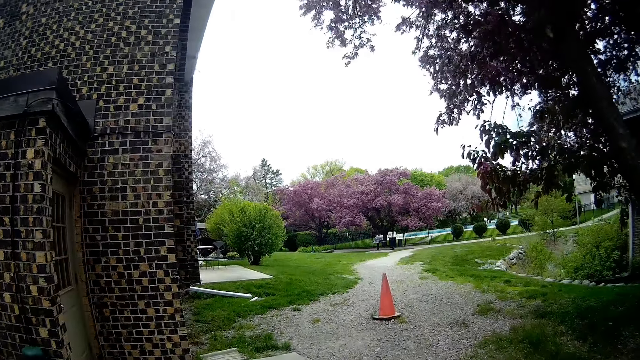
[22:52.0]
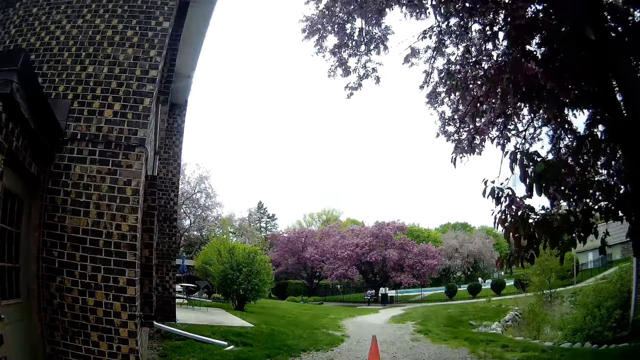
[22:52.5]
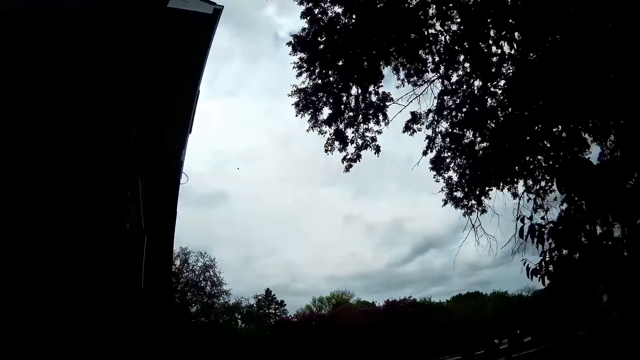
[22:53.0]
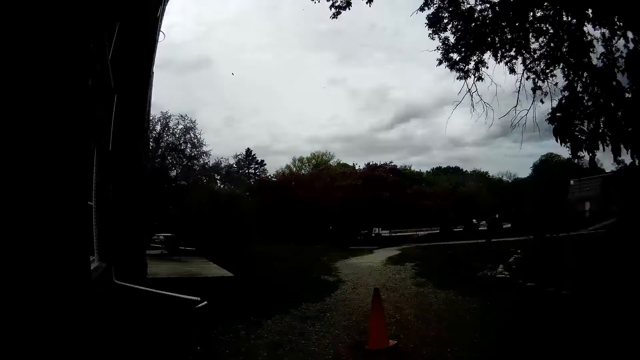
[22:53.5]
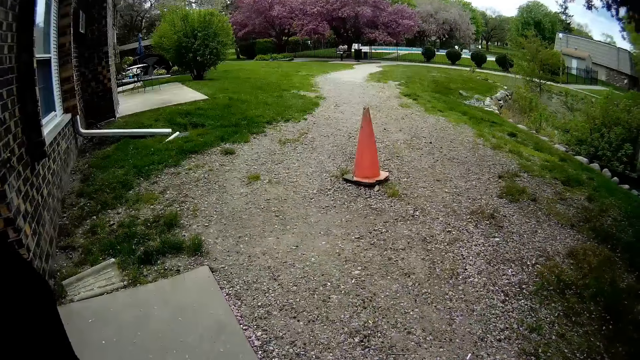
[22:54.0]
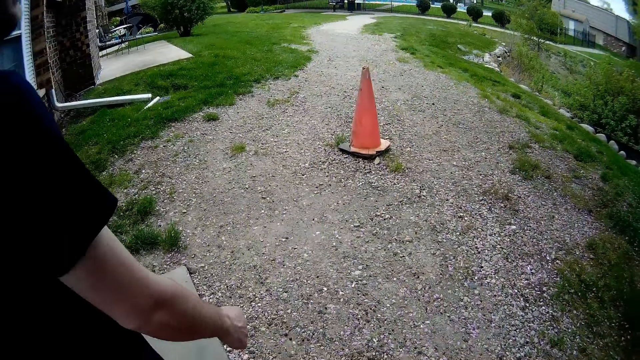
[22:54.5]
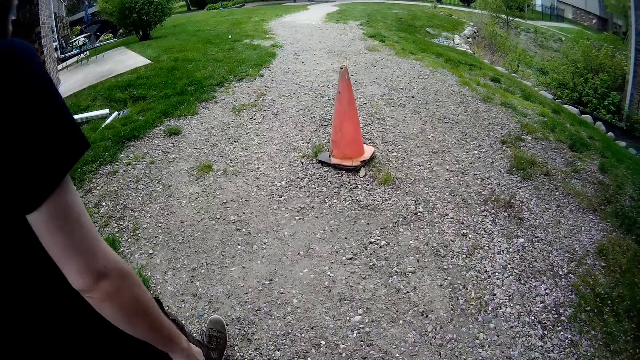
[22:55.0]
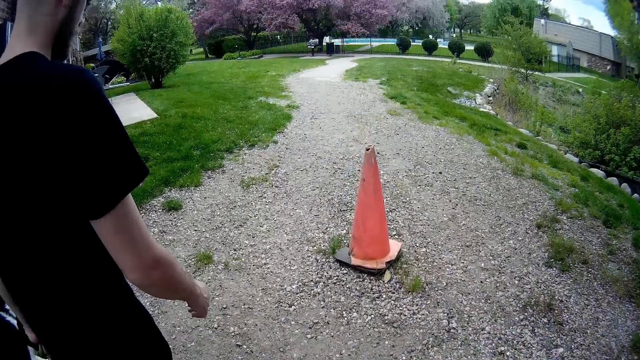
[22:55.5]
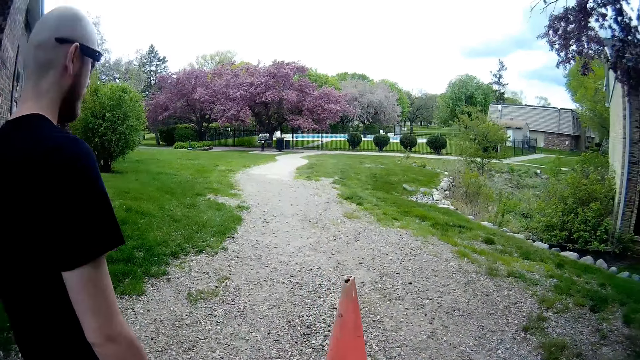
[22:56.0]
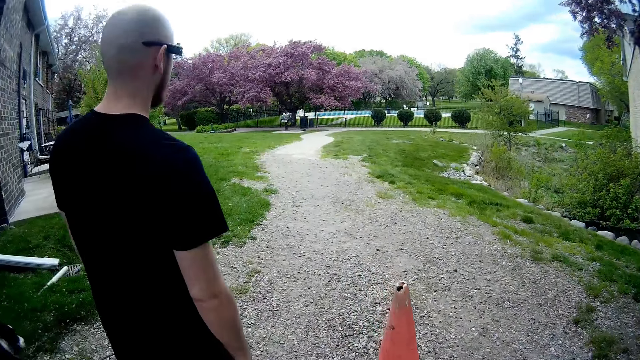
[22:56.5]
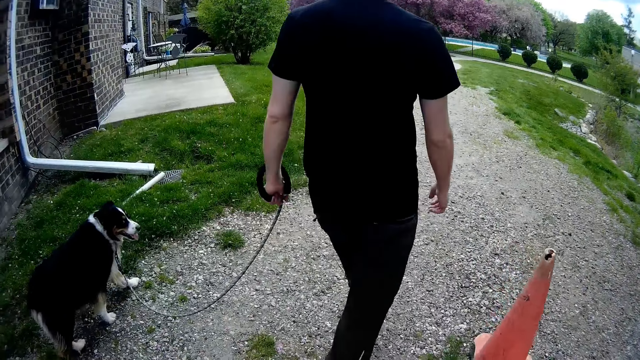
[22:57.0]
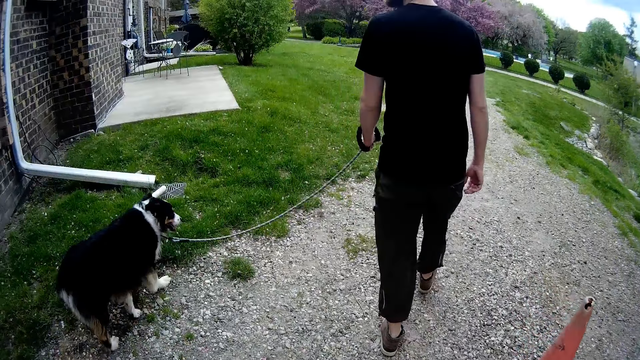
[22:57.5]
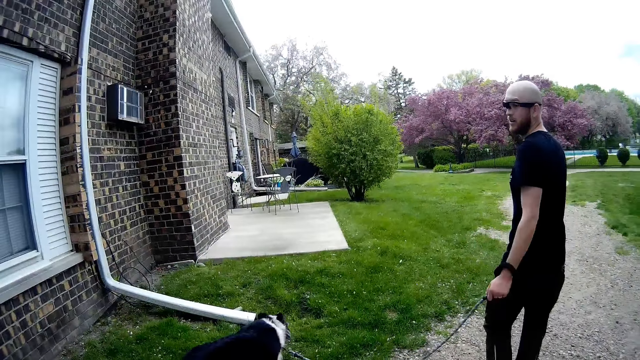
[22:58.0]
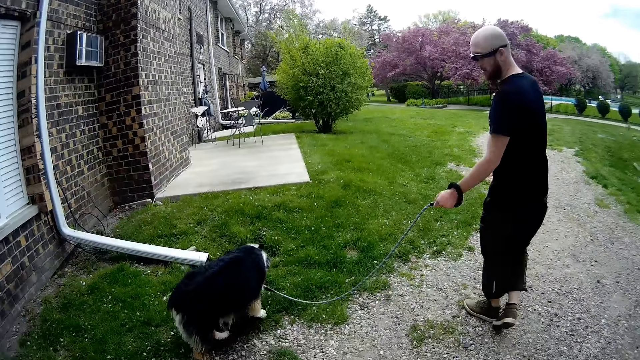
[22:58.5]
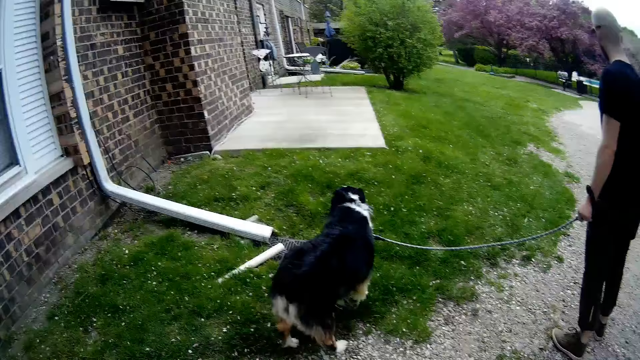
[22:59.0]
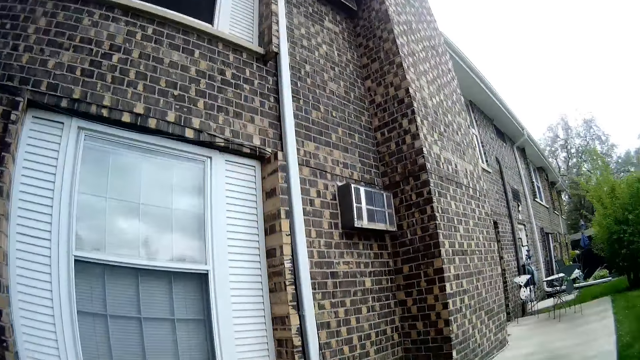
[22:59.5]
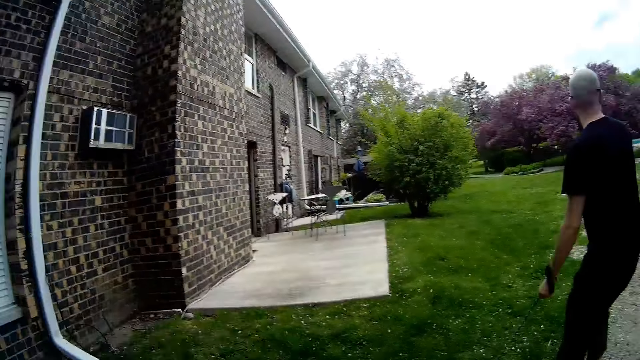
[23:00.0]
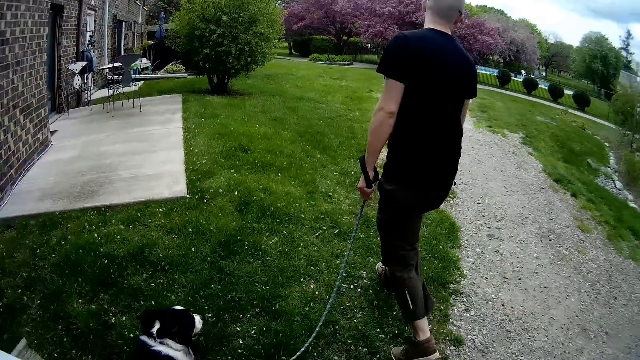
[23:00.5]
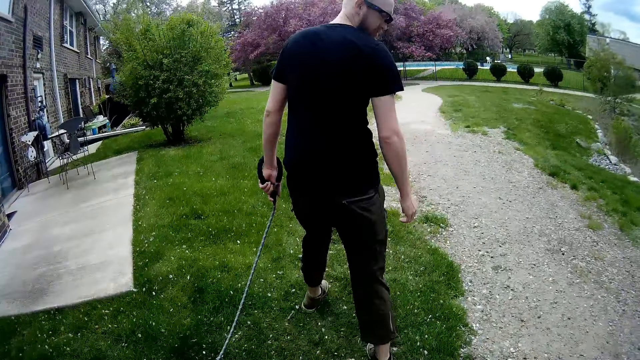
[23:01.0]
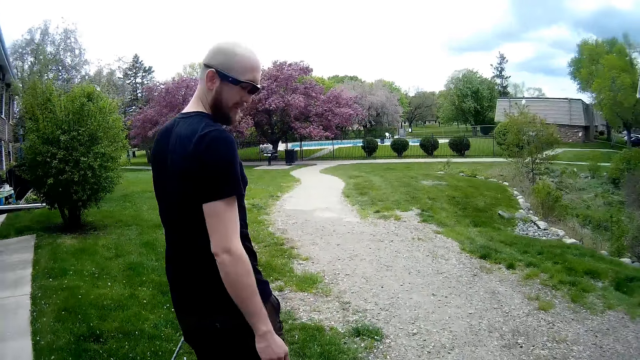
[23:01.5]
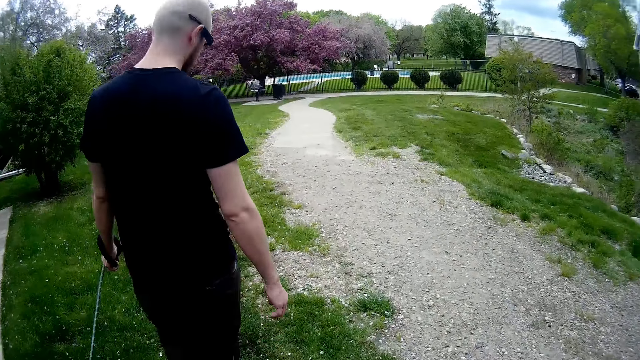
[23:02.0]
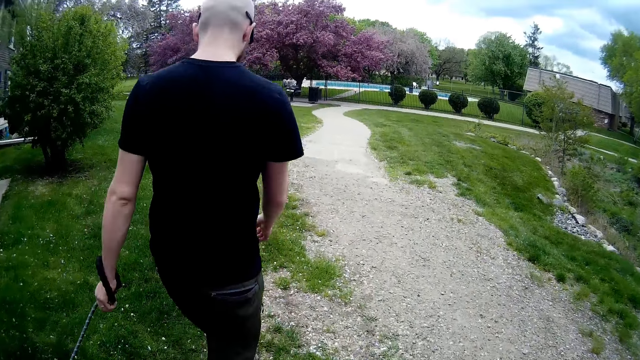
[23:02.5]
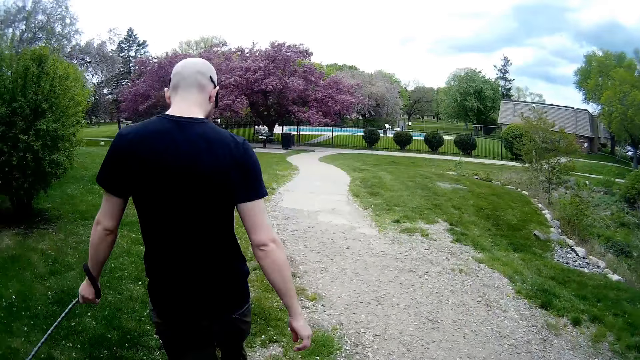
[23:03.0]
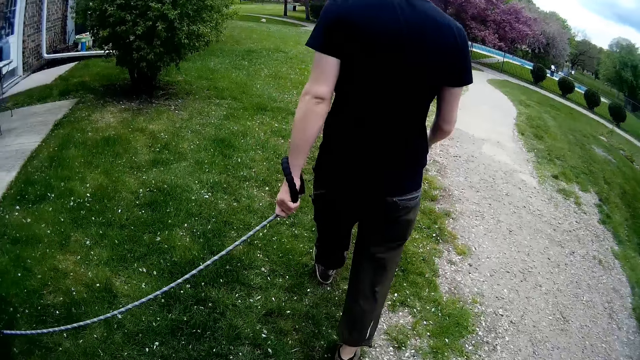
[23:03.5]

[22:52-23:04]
A man overtakes the camera wearer. The man holds a dog leash.

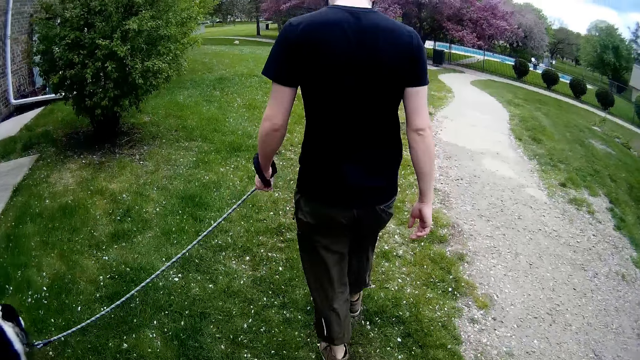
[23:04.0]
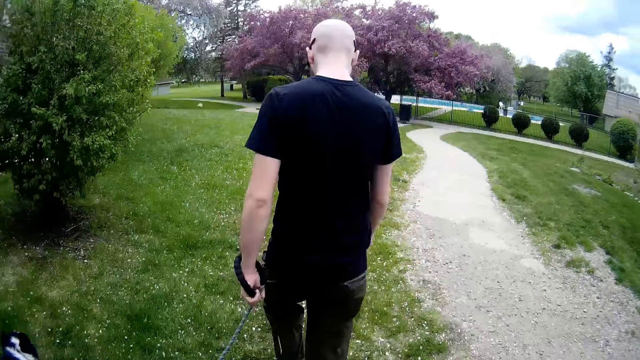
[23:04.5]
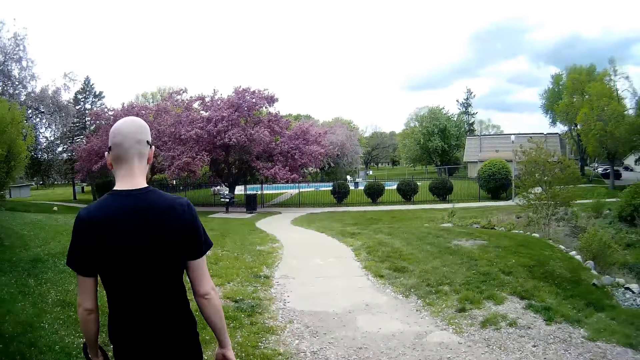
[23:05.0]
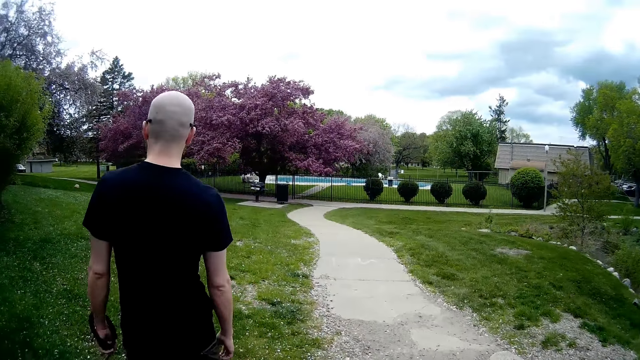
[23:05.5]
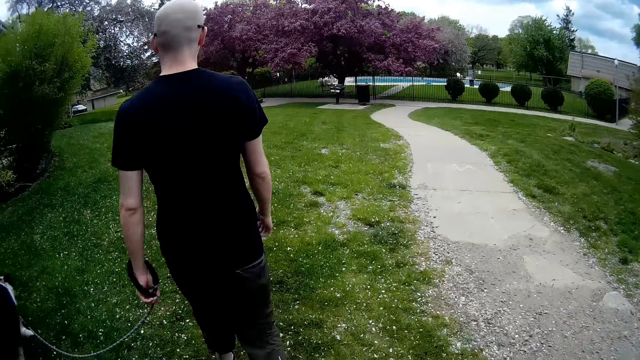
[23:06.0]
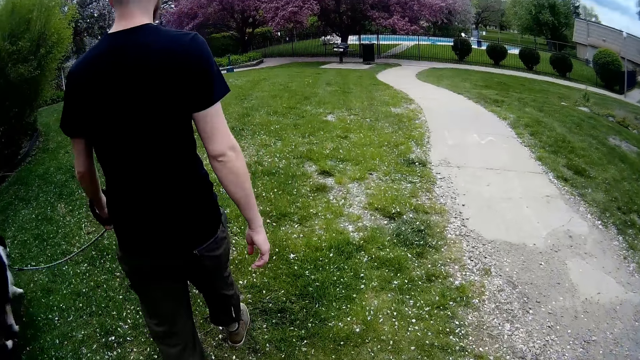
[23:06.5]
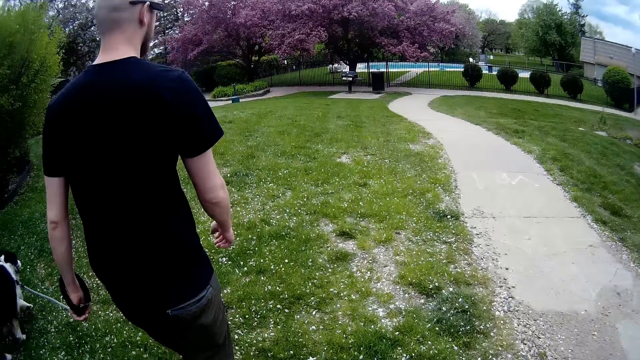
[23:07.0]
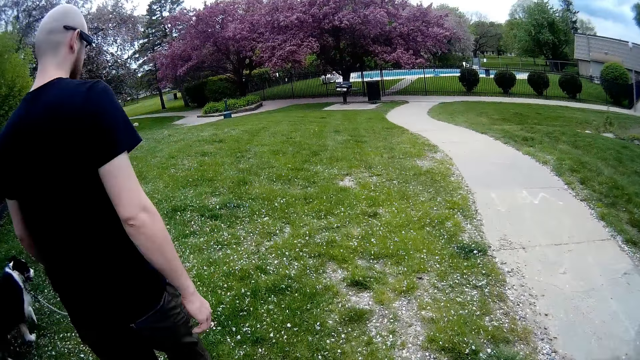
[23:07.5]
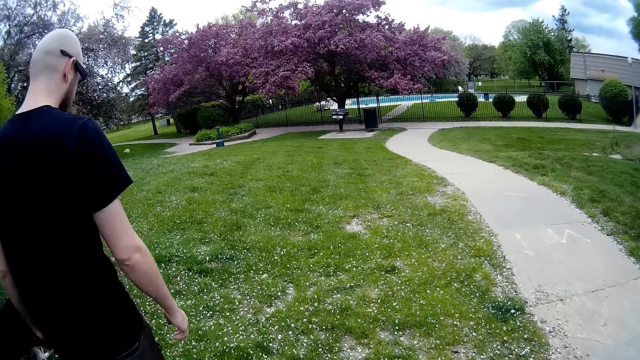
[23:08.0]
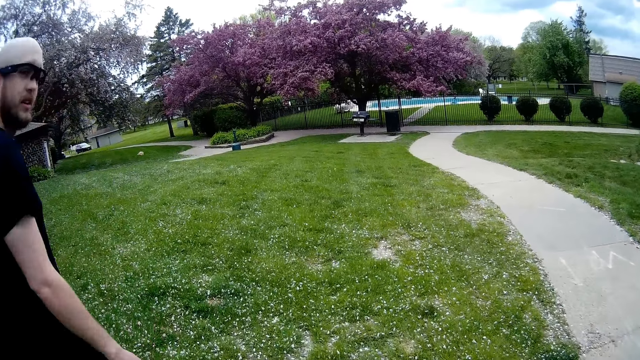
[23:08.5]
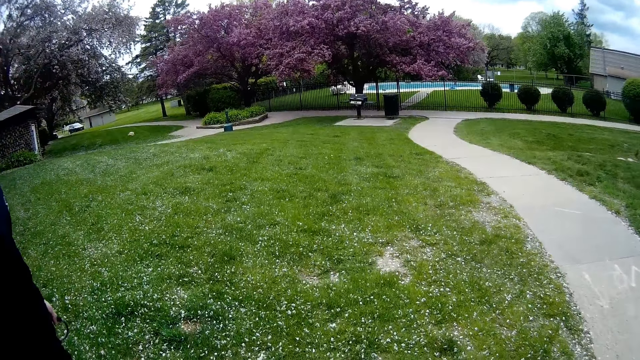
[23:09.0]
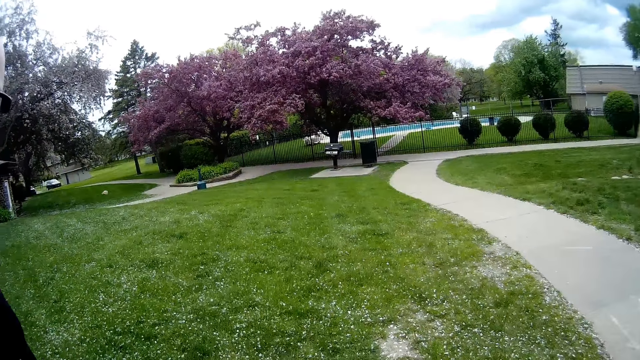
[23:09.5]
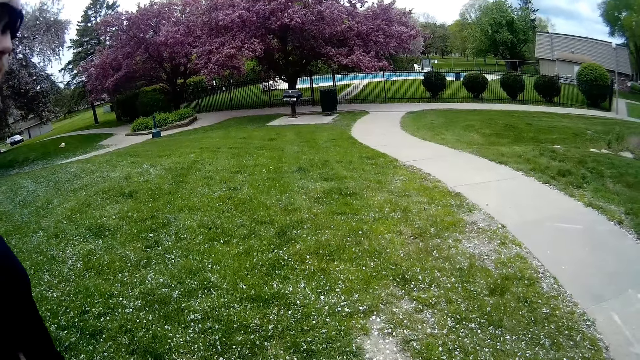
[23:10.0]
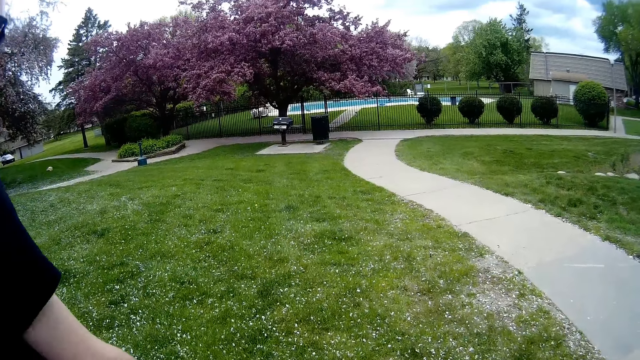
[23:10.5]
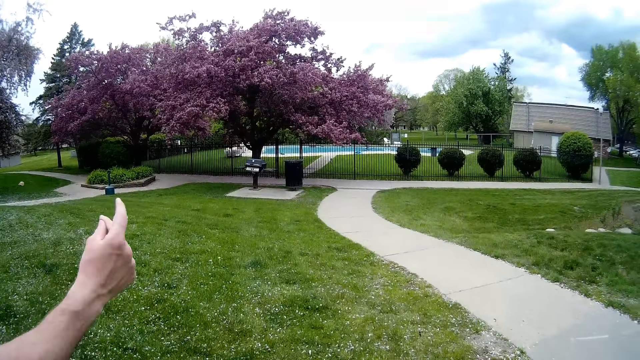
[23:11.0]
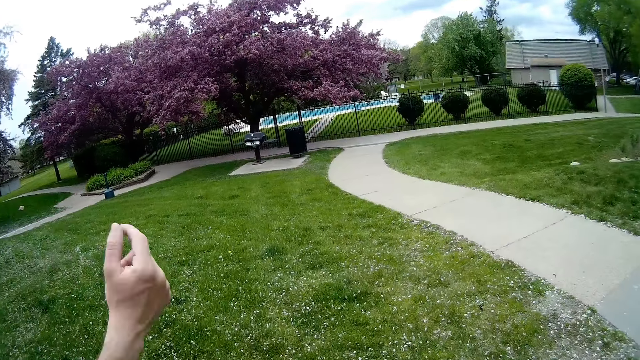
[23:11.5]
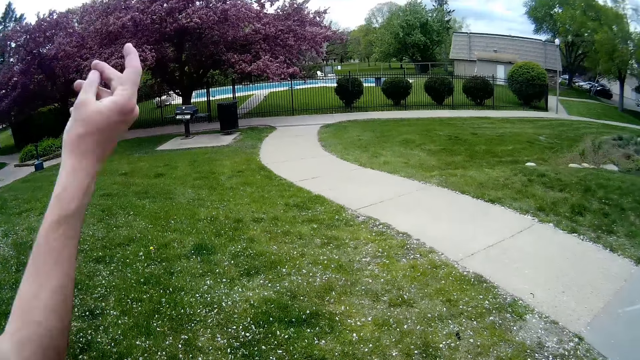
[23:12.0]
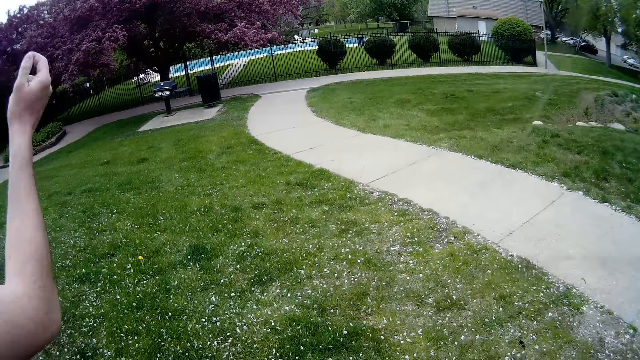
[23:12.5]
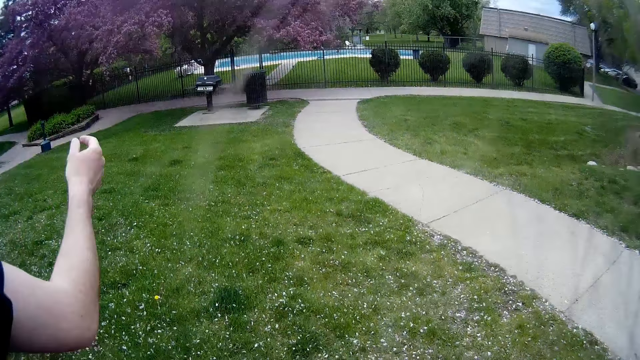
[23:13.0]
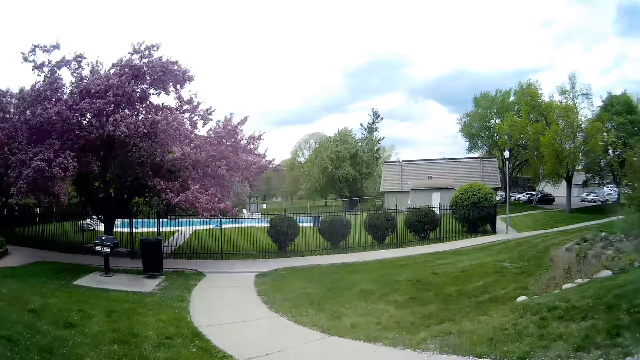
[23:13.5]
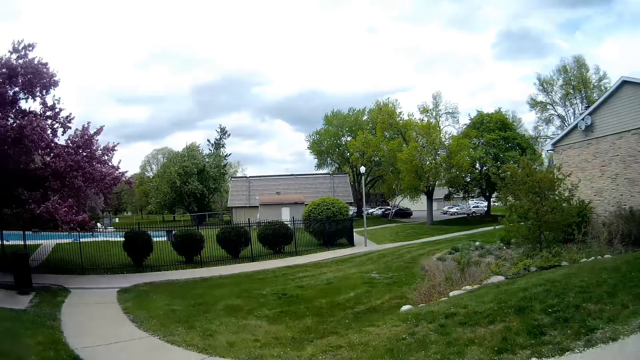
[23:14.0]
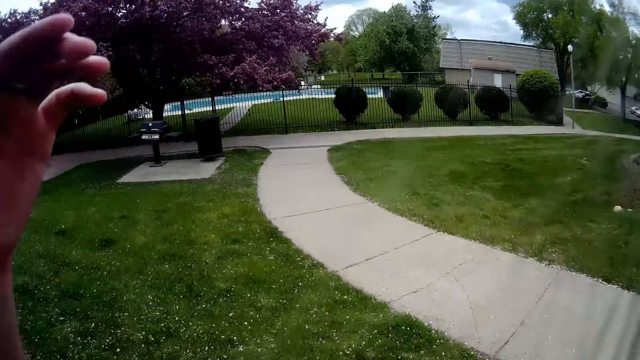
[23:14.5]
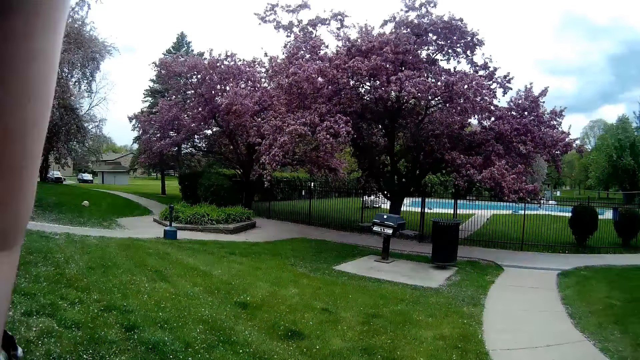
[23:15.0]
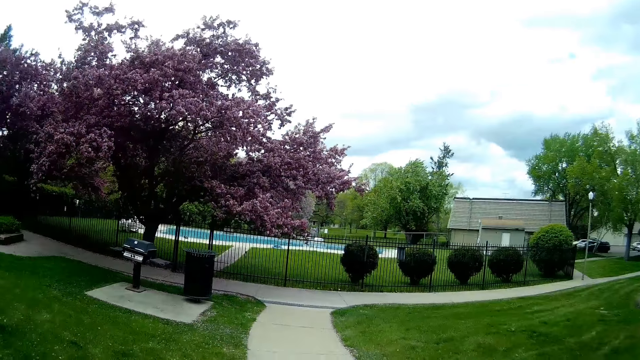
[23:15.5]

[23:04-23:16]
The man lifts his right hand.
